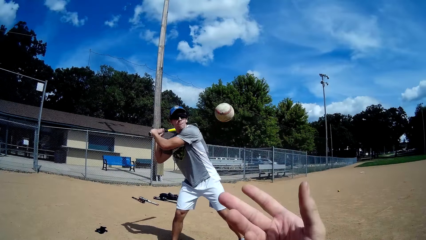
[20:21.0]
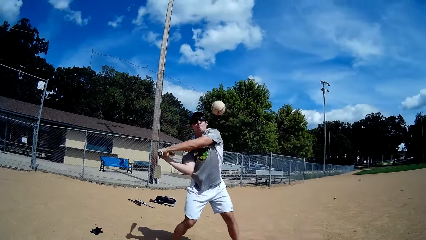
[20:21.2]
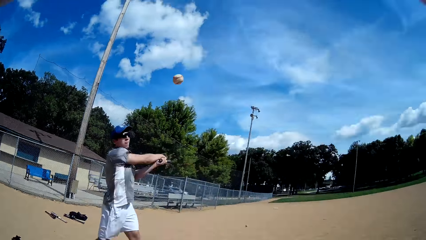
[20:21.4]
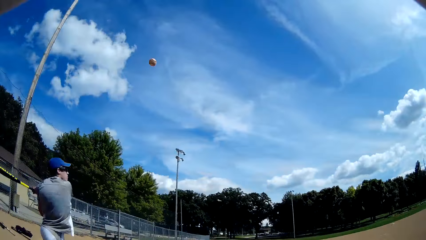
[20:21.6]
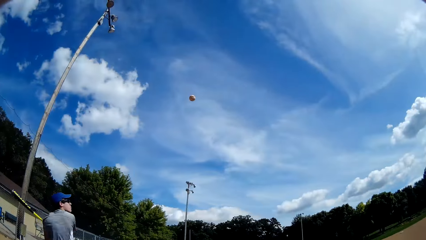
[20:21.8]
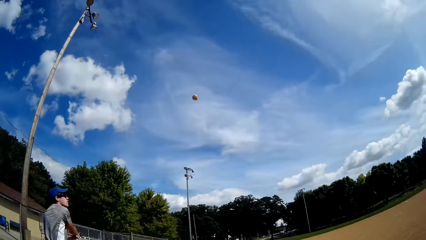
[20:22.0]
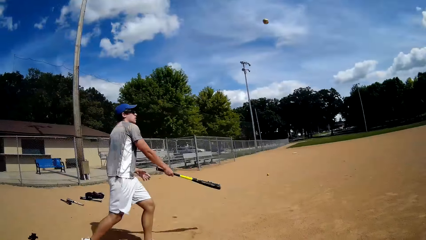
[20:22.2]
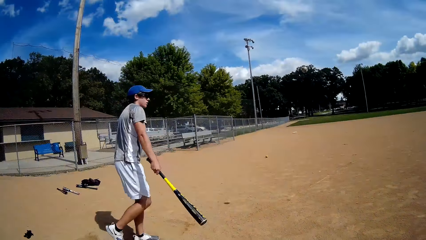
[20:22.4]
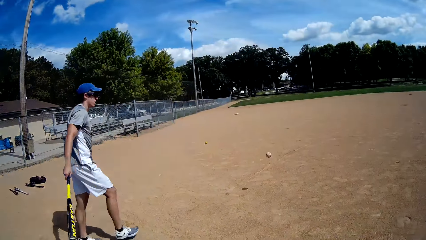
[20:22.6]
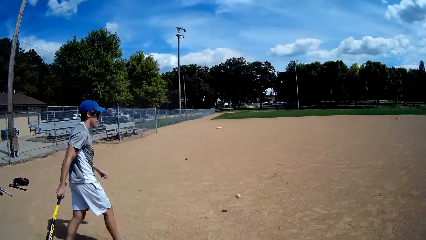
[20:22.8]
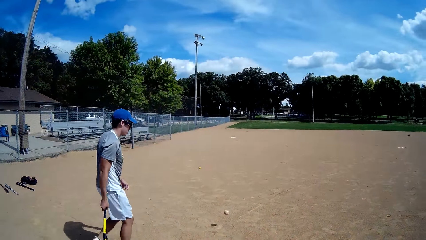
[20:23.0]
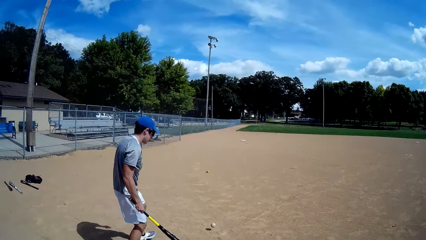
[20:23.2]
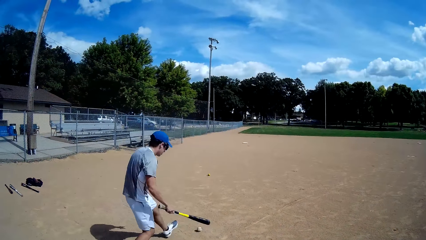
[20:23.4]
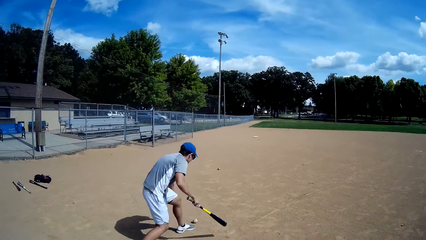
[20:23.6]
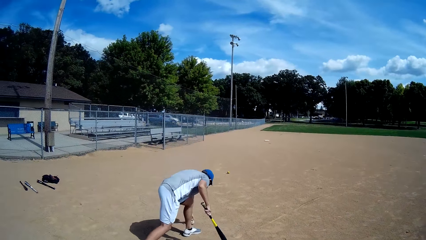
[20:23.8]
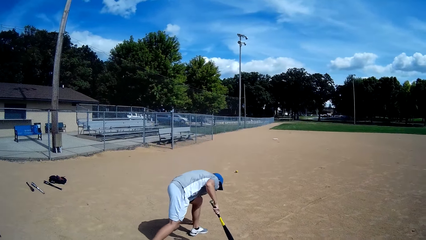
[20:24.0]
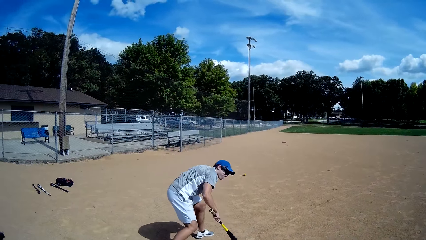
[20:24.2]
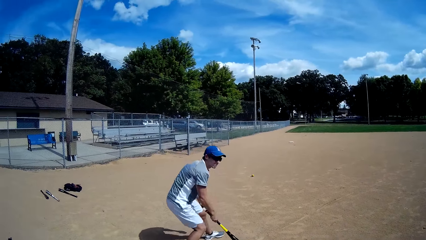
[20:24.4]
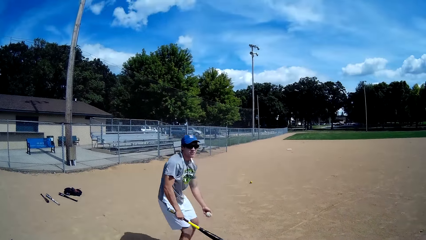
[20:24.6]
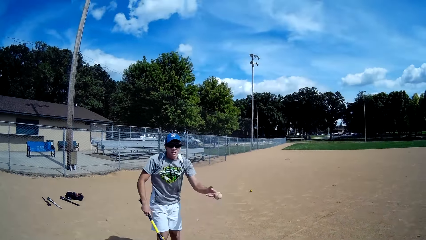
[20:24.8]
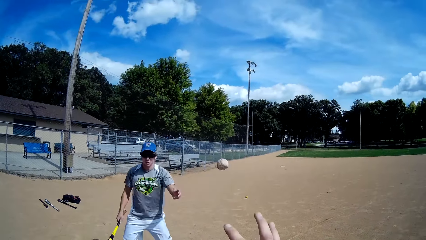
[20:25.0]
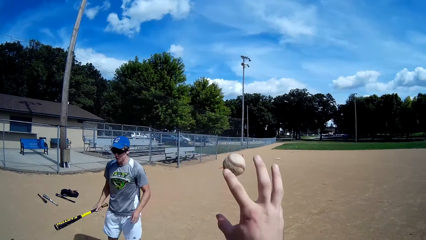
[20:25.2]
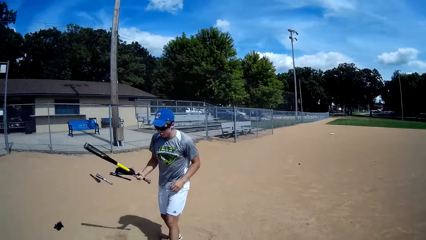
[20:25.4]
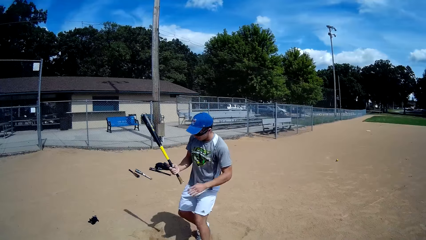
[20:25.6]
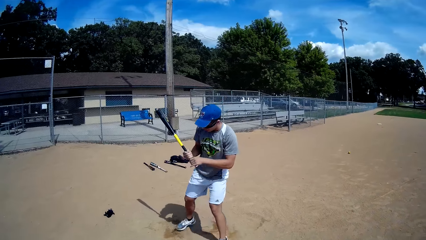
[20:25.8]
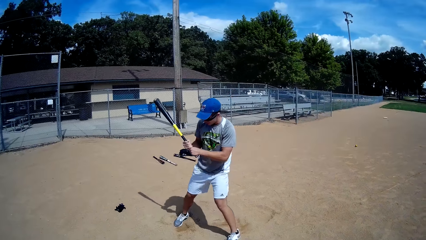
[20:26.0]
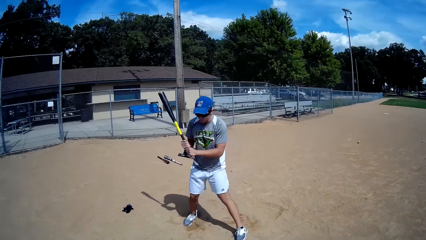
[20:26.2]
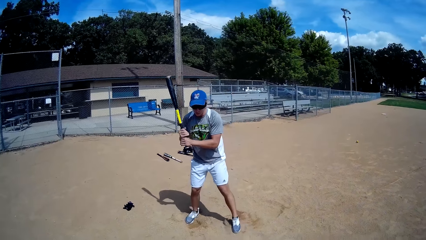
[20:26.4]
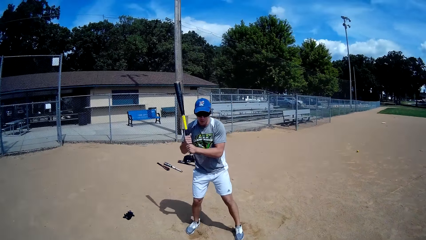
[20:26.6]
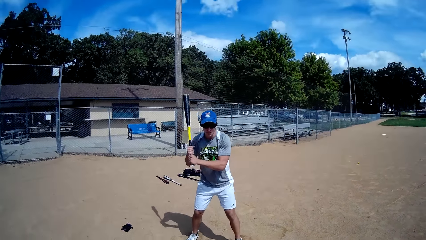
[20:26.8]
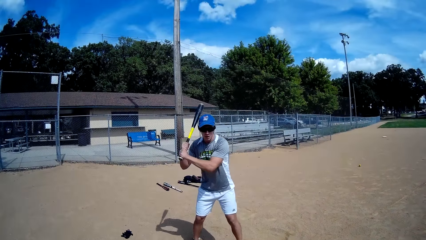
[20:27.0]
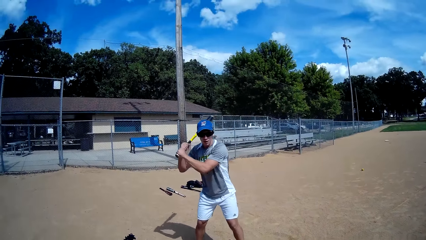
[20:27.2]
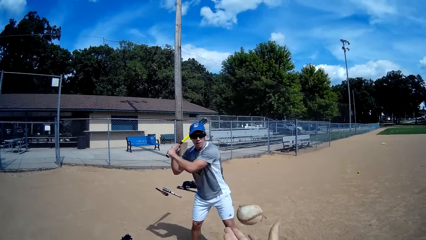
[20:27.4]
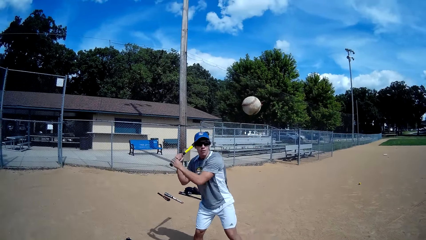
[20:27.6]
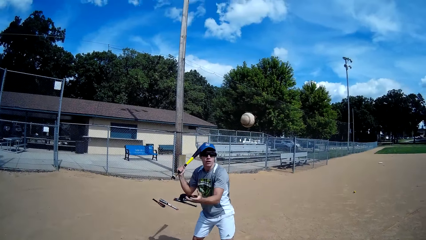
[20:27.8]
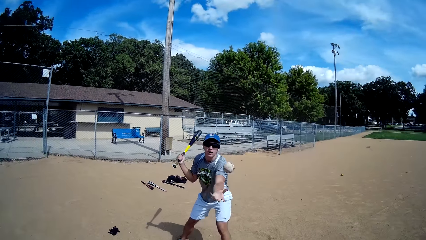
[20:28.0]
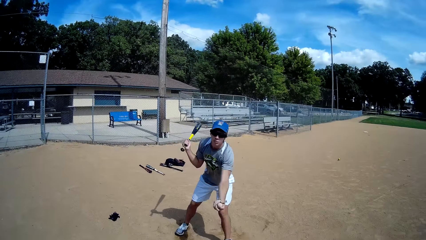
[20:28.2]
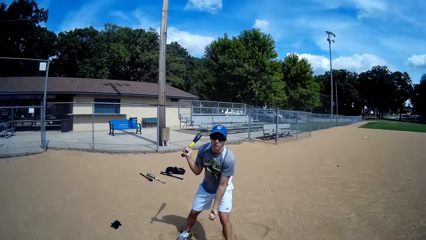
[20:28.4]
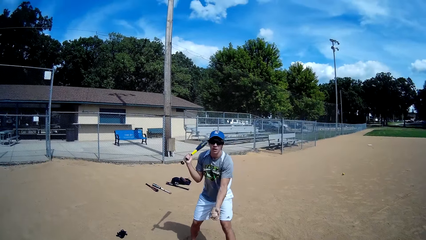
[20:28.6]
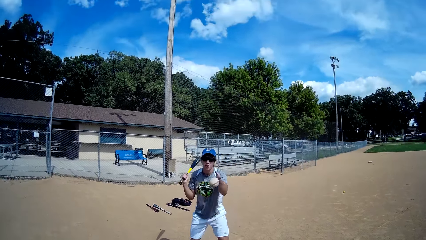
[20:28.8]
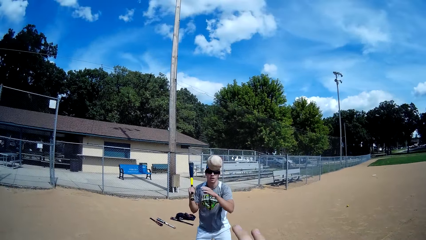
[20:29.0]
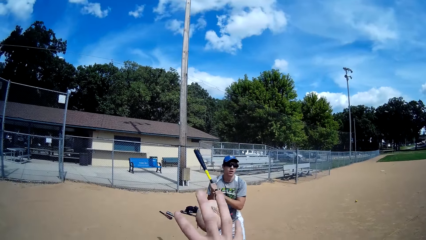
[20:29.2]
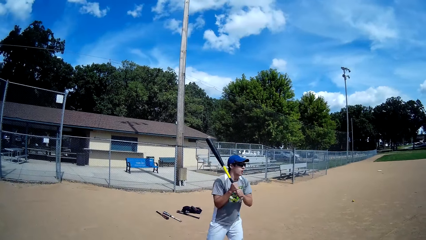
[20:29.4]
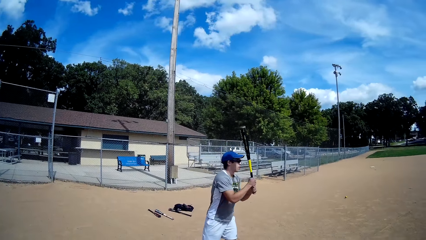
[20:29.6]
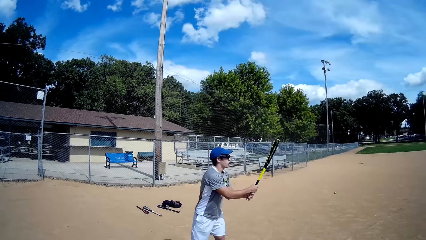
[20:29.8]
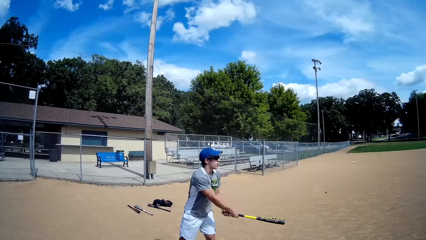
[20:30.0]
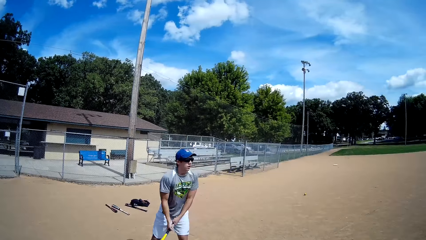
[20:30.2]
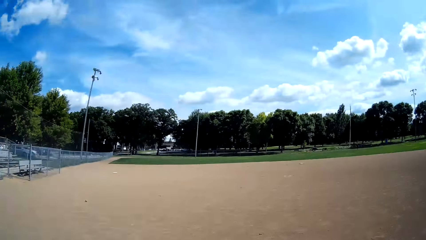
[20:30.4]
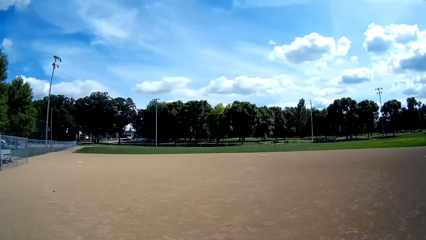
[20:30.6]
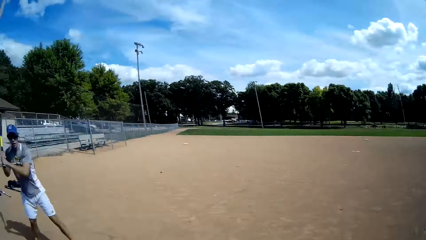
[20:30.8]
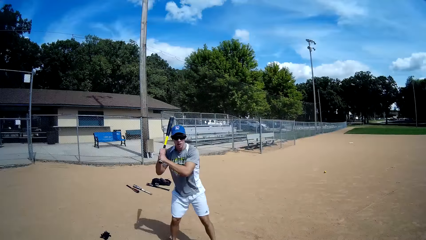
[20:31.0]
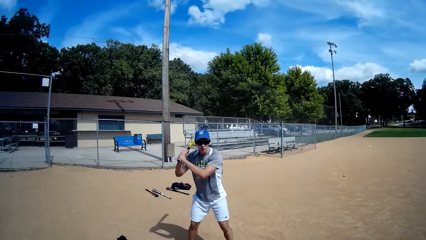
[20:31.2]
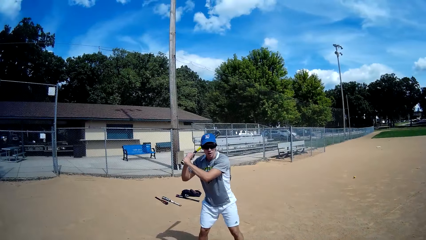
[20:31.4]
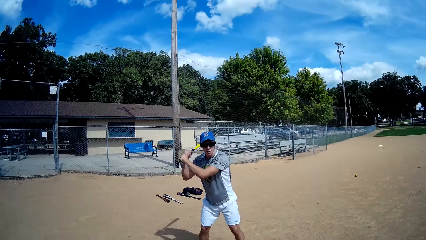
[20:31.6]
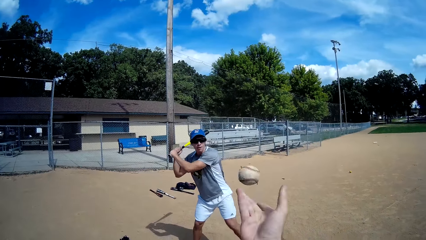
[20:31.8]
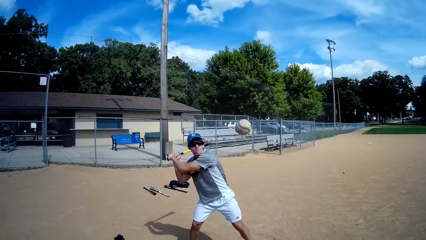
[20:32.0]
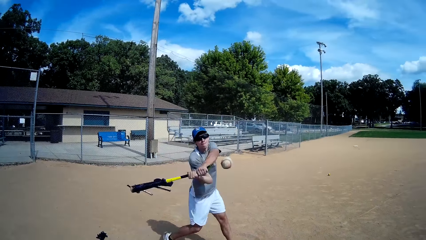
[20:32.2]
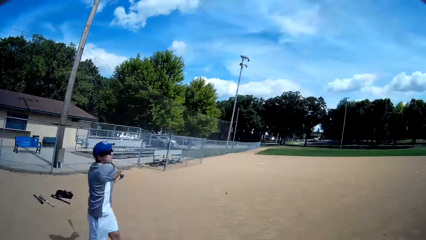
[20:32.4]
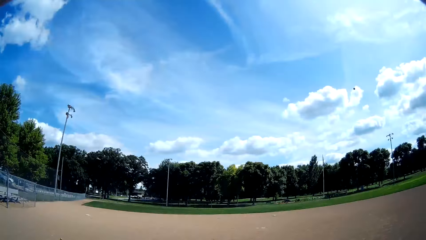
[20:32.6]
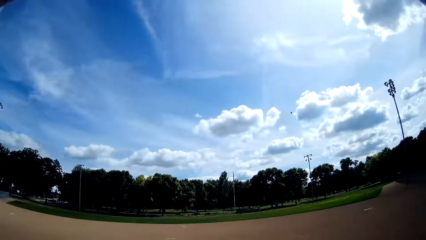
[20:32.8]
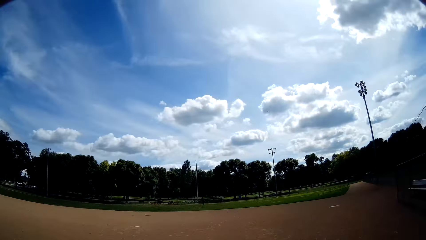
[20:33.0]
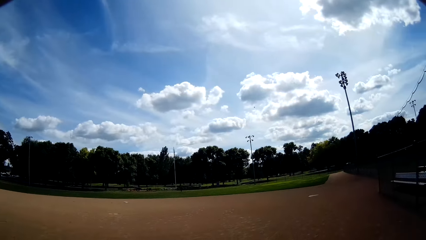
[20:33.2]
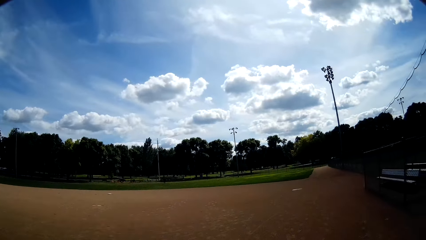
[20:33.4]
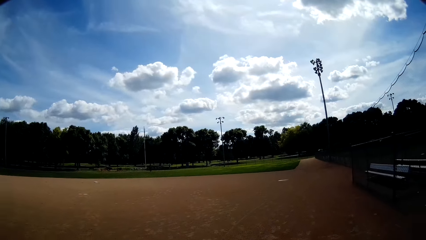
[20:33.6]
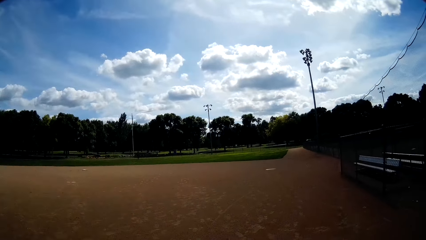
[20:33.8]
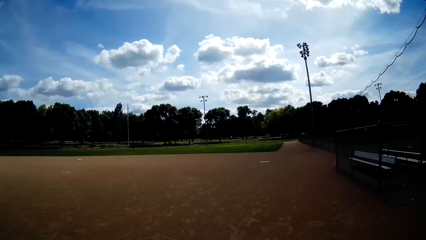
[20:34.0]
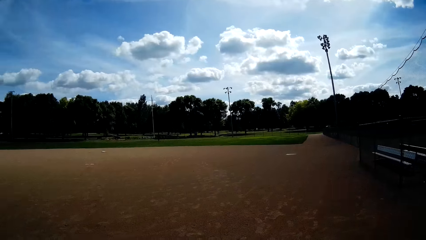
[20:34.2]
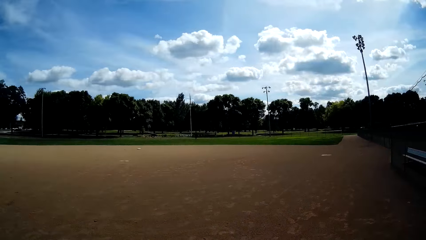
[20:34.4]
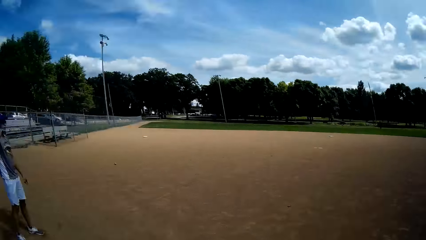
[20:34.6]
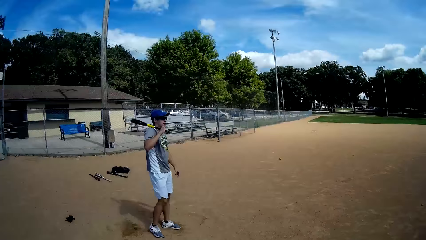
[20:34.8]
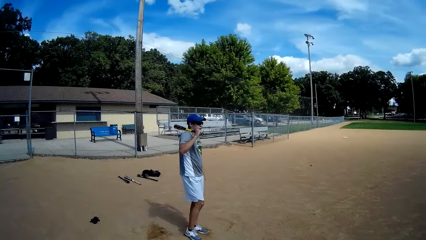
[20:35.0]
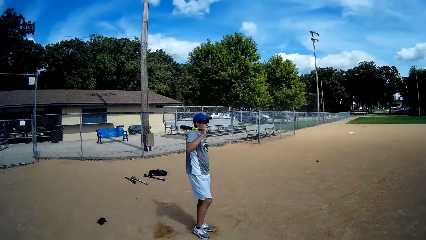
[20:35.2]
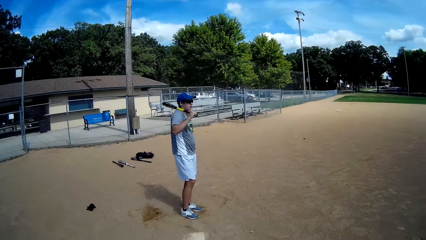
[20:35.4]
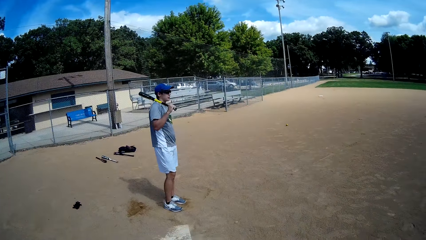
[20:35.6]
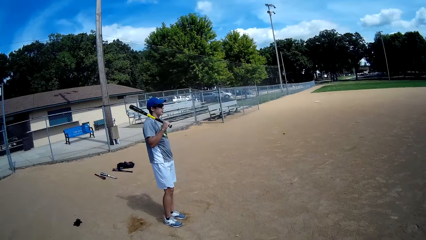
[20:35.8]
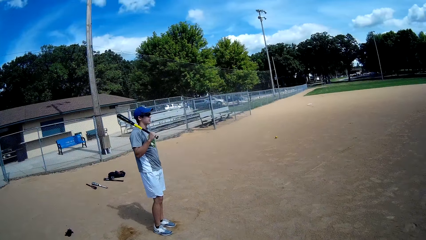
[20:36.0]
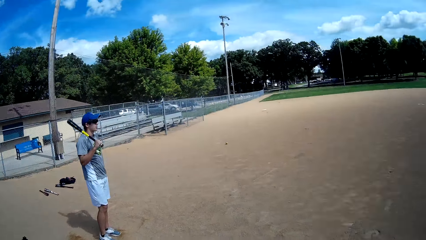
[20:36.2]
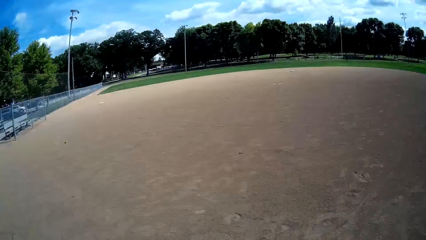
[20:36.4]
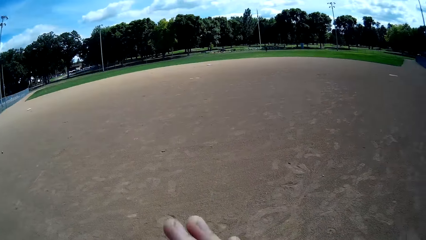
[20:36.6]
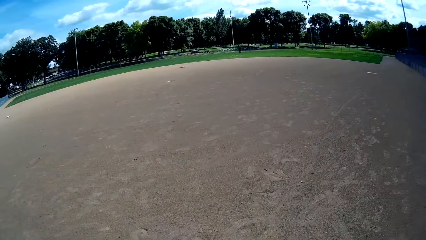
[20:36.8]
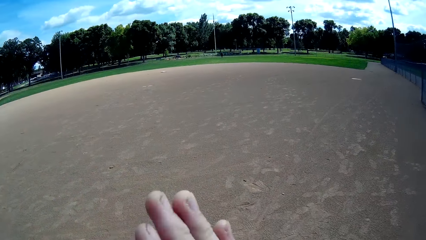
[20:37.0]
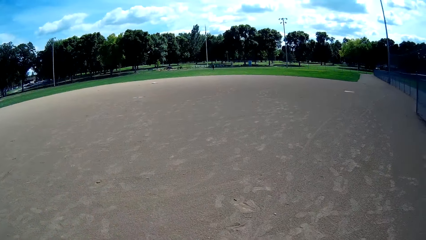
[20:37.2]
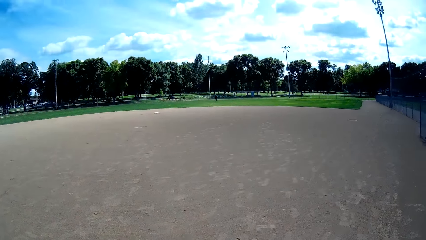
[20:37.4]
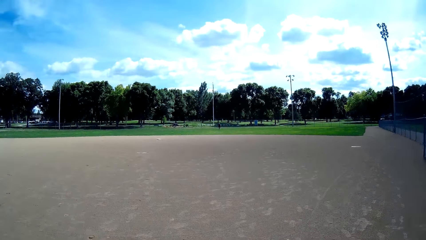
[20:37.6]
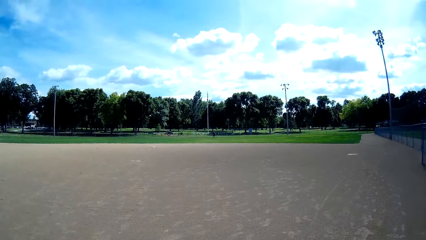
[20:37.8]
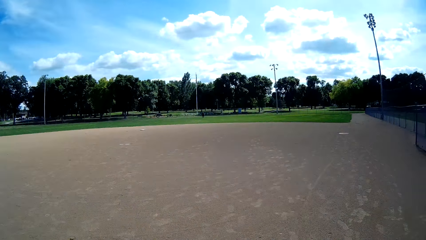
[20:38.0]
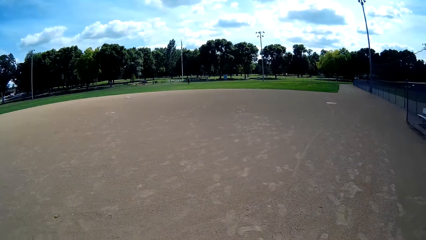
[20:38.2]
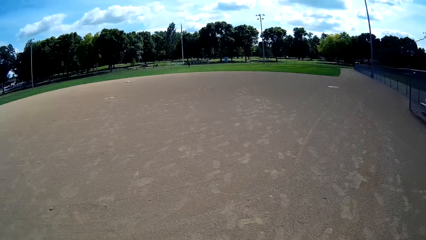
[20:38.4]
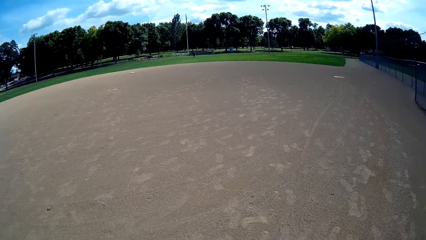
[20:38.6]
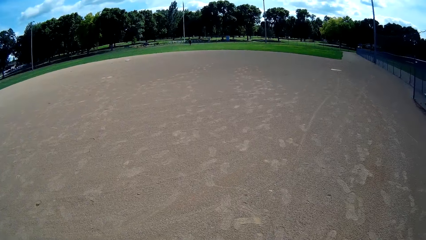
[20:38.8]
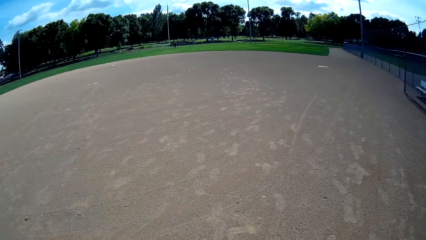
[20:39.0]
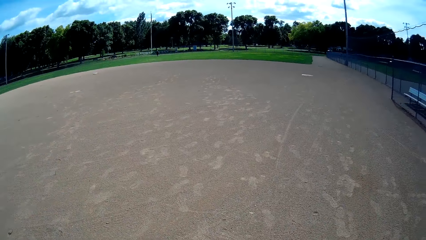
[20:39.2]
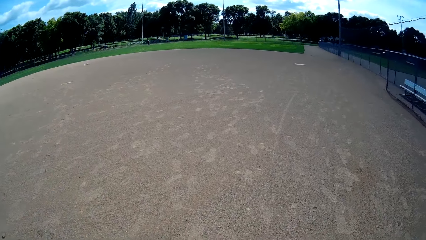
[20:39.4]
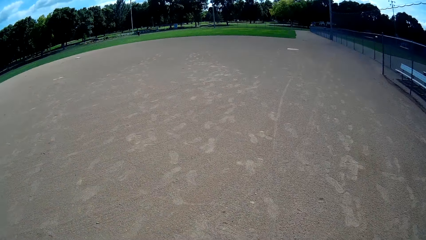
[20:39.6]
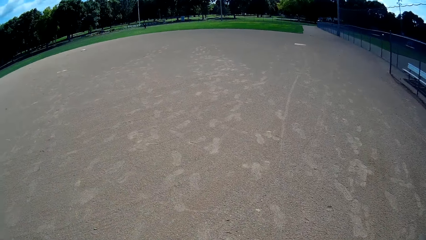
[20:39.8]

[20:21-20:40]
The man holds the bat high. The camera wearer throws another ball towards the man with his right hand. The man hits the ball with the baseball bat in his hands. The man walks towards the ball. The man picks up the ball from the ground. The man throws the ball towards the camera wearer with his left hand. The camera wearer catches the ball with his right hand. The man holds the bat high. The camera wearer throws the ball towards the man with his right hand. The man catches the ball in air with his left hand. The man throws the ball back to the camera wearer with his left hand. The camera wearer catches the ball with his right hand. The man whirls the bat in air. The camera wearer throws the ball towards the man with his right hand. The man hits the ball with the baseball bat in his hands. The camera wearer looks at the direction of the ball. He looks at the man. He claps his hands. He walks forward. He looks at the direction of the ball.
